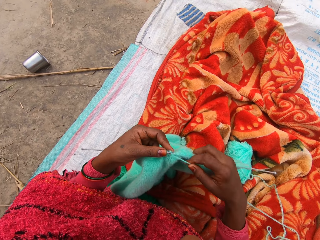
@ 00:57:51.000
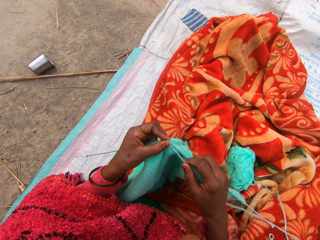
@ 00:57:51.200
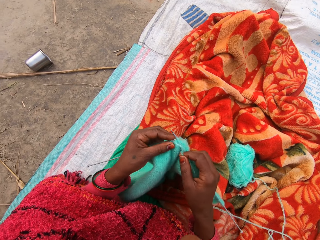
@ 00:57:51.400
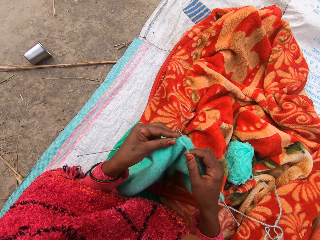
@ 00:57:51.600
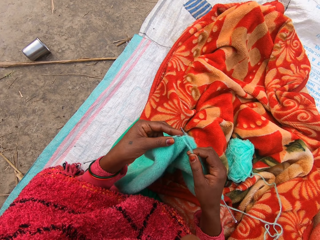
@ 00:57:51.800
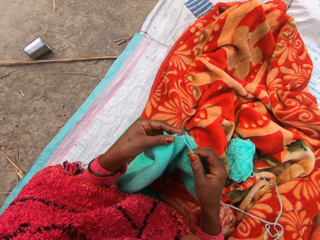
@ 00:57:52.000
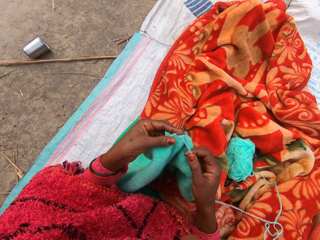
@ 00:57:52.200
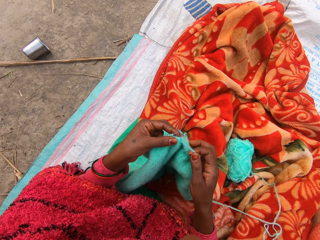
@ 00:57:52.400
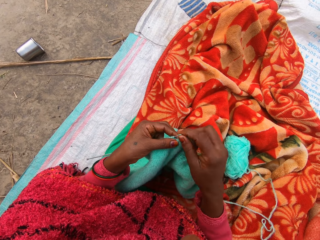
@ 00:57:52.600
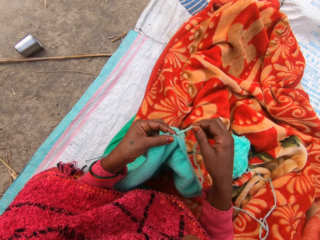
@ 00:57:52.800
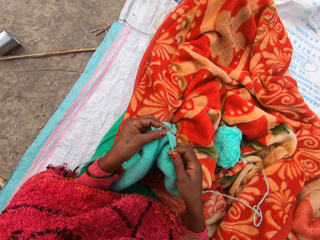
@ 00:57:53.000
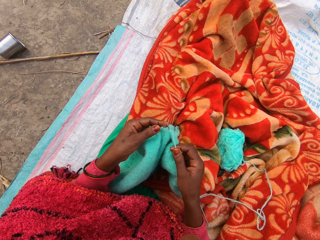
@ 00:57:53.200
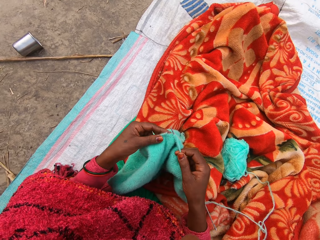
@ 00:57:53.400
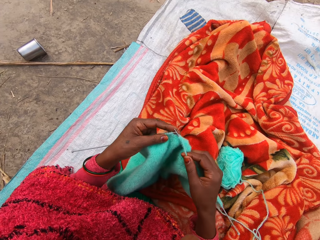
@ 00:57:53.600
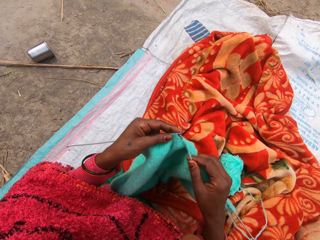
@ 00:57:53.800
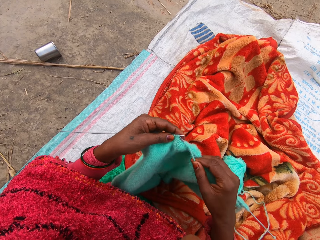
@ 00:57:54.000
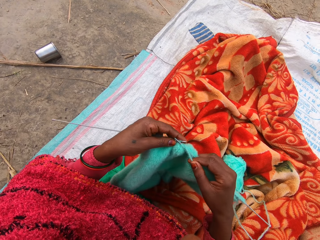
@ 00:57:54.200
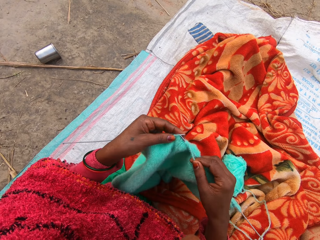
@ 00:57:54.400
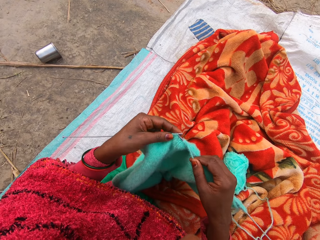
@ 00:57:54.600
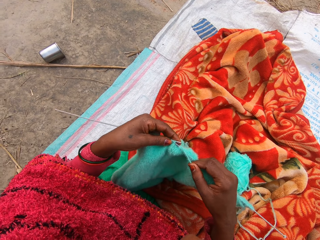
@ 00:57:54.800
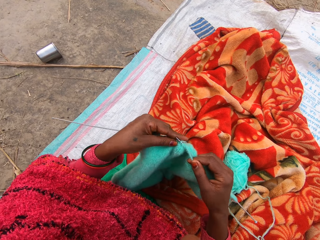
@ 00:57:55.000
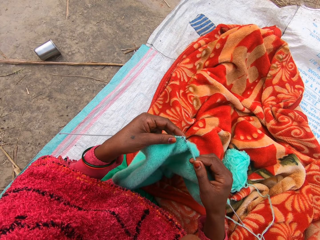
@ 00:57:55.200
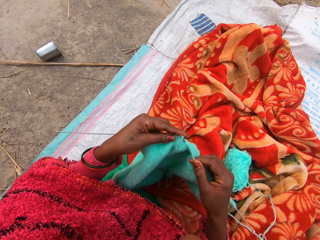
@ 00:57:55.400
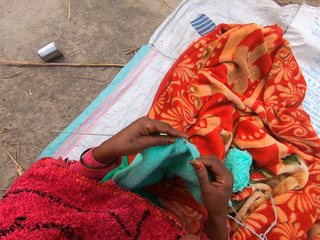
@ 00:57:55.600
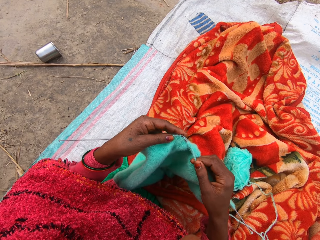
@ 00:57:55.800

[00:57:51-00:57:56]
The camera wearer continues to knit.

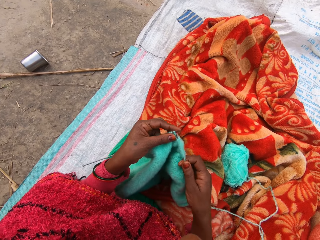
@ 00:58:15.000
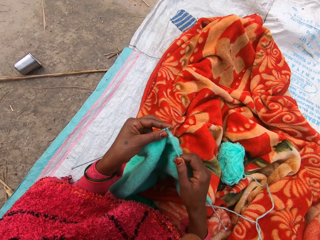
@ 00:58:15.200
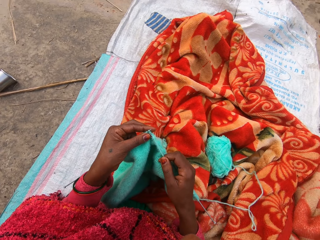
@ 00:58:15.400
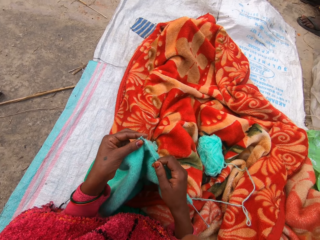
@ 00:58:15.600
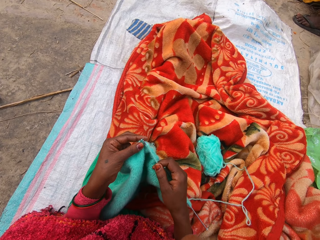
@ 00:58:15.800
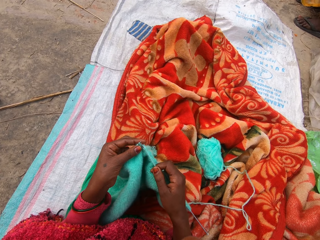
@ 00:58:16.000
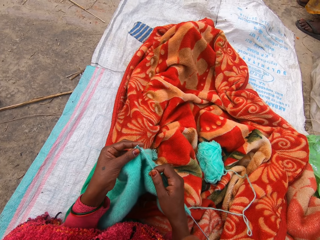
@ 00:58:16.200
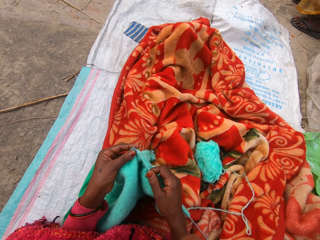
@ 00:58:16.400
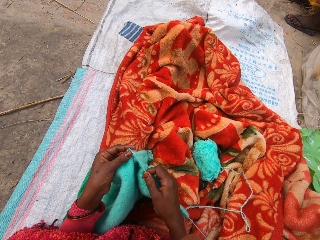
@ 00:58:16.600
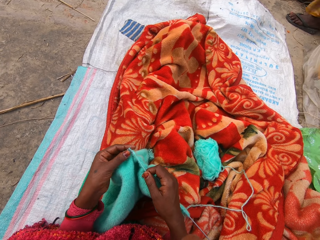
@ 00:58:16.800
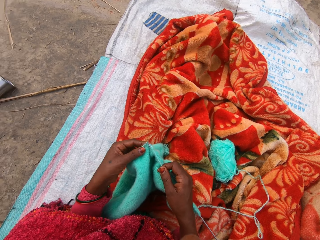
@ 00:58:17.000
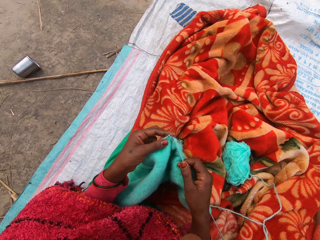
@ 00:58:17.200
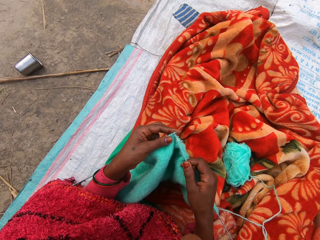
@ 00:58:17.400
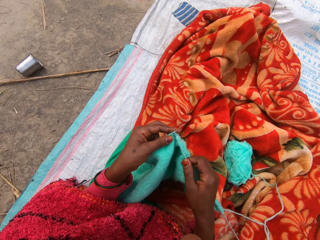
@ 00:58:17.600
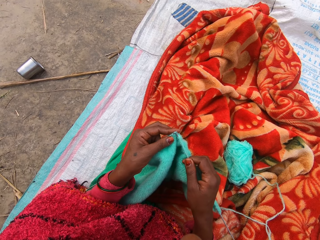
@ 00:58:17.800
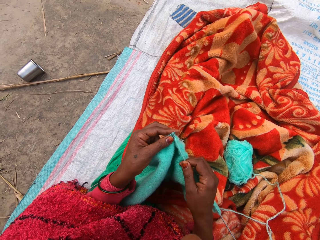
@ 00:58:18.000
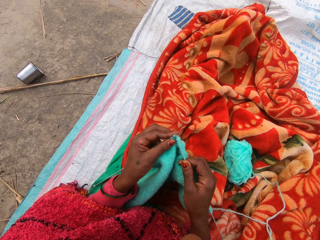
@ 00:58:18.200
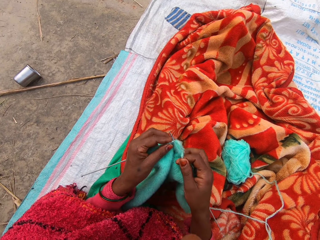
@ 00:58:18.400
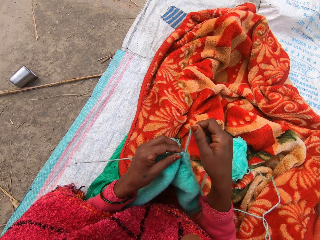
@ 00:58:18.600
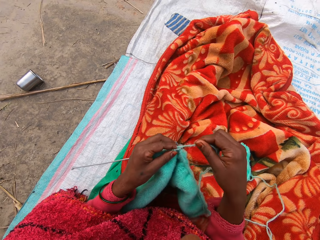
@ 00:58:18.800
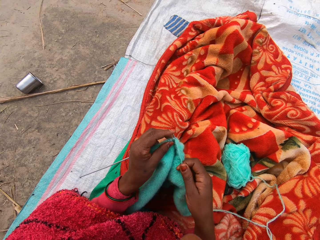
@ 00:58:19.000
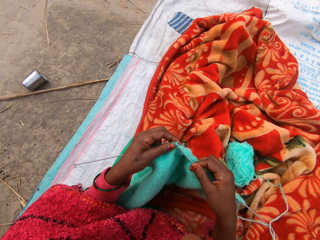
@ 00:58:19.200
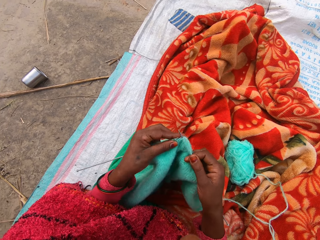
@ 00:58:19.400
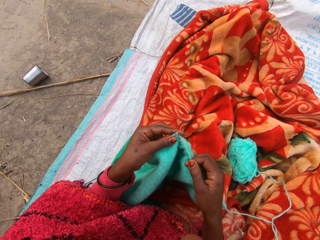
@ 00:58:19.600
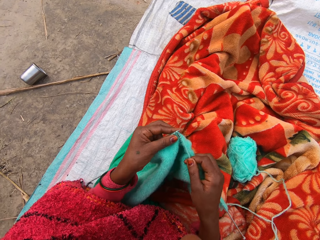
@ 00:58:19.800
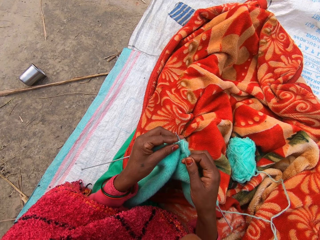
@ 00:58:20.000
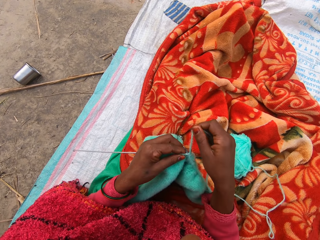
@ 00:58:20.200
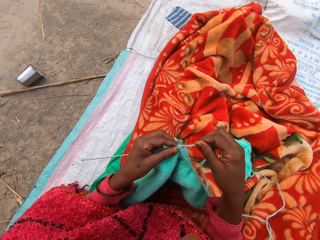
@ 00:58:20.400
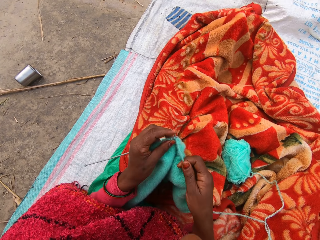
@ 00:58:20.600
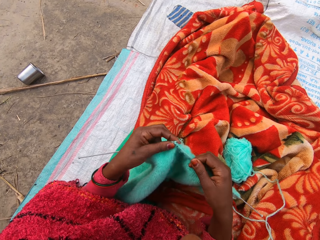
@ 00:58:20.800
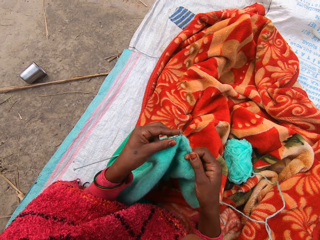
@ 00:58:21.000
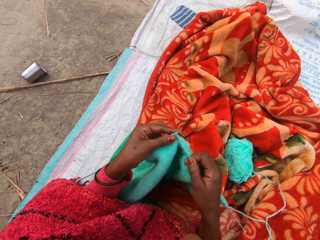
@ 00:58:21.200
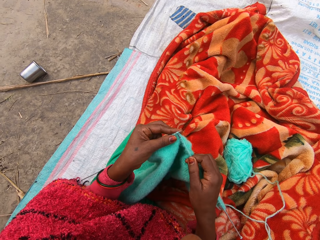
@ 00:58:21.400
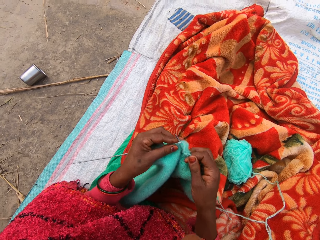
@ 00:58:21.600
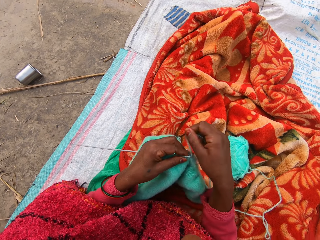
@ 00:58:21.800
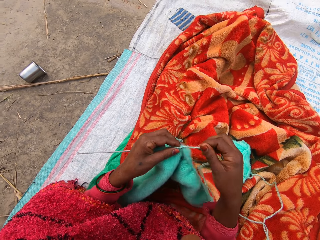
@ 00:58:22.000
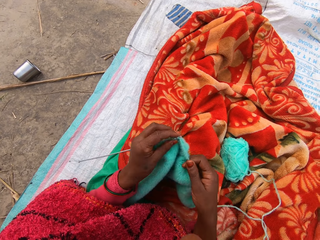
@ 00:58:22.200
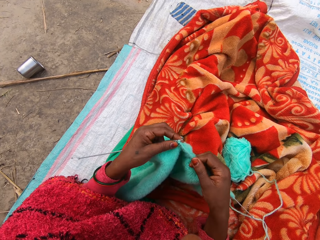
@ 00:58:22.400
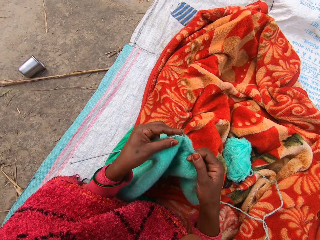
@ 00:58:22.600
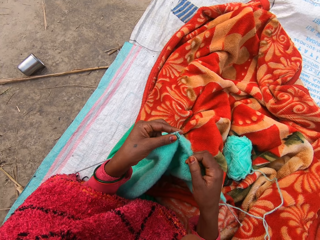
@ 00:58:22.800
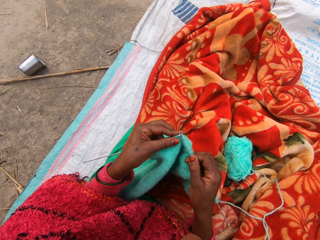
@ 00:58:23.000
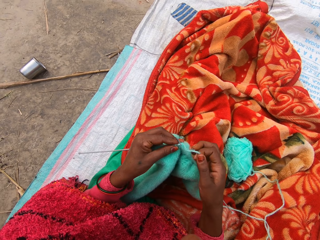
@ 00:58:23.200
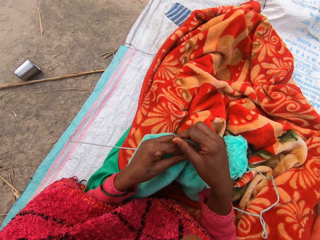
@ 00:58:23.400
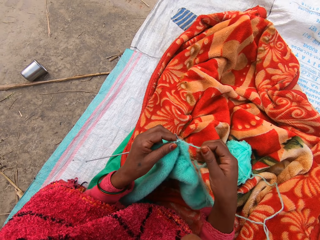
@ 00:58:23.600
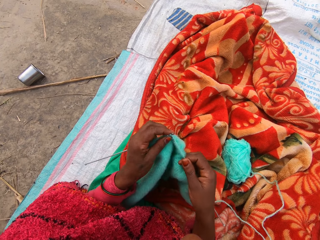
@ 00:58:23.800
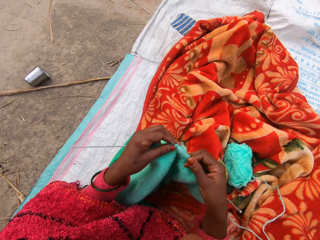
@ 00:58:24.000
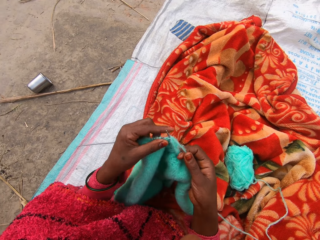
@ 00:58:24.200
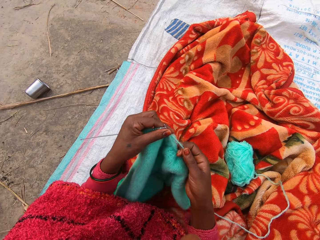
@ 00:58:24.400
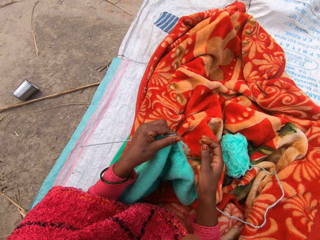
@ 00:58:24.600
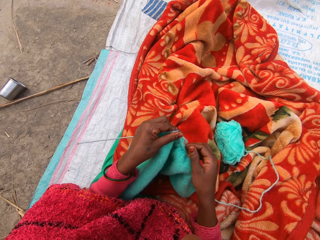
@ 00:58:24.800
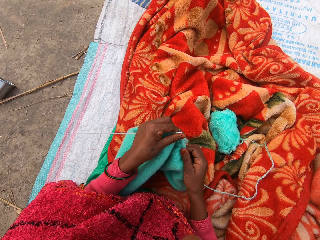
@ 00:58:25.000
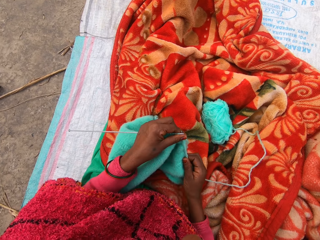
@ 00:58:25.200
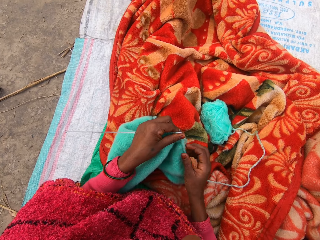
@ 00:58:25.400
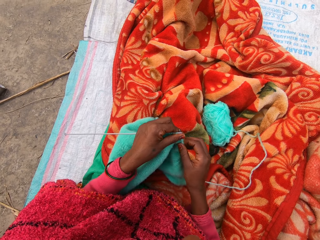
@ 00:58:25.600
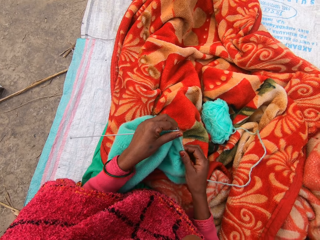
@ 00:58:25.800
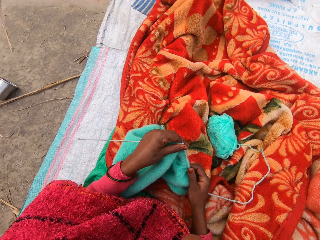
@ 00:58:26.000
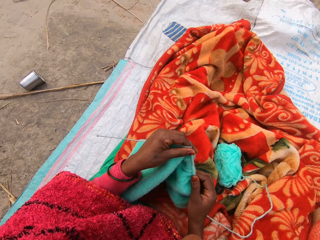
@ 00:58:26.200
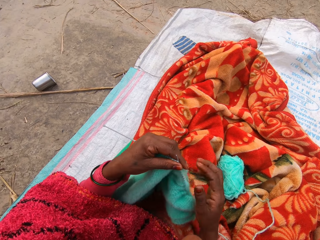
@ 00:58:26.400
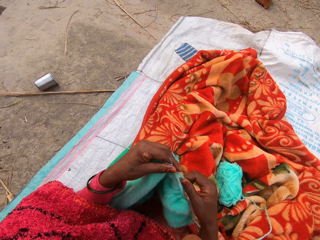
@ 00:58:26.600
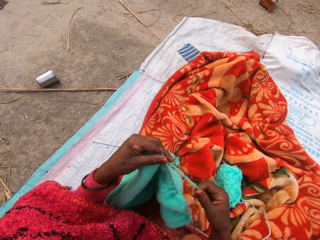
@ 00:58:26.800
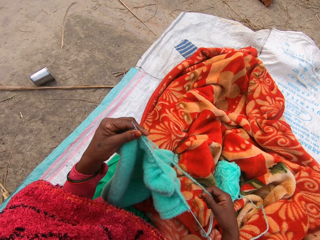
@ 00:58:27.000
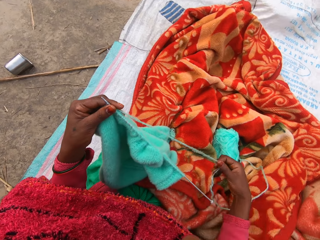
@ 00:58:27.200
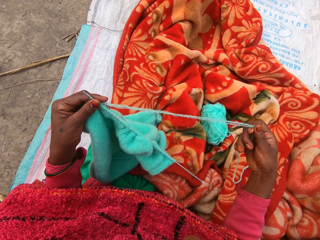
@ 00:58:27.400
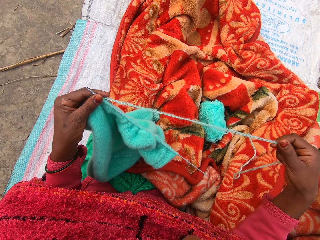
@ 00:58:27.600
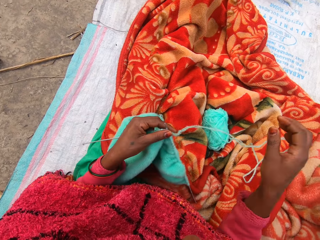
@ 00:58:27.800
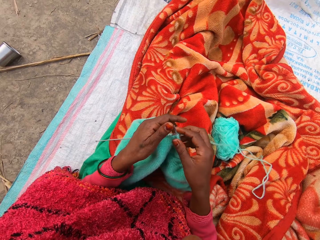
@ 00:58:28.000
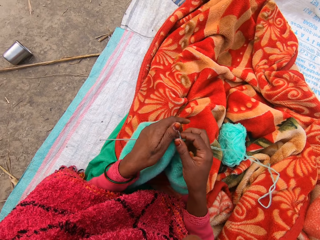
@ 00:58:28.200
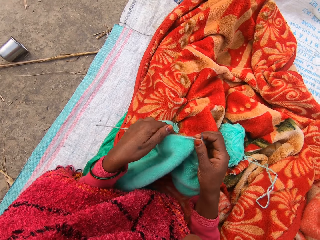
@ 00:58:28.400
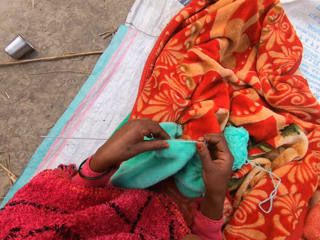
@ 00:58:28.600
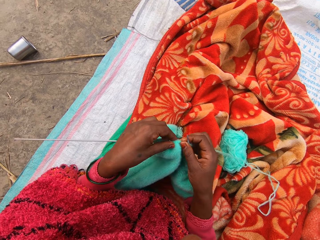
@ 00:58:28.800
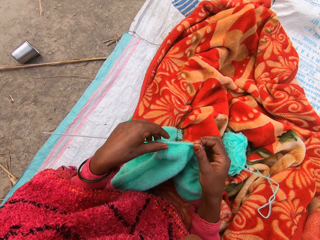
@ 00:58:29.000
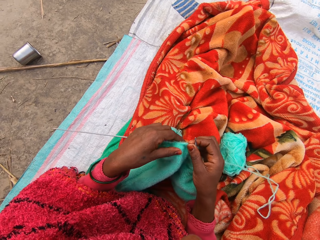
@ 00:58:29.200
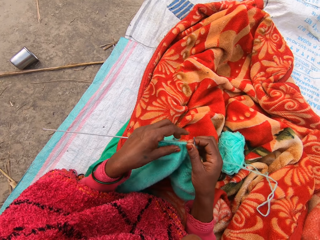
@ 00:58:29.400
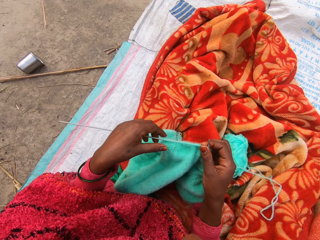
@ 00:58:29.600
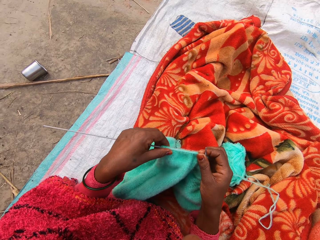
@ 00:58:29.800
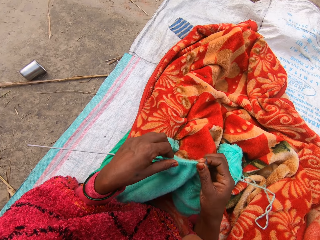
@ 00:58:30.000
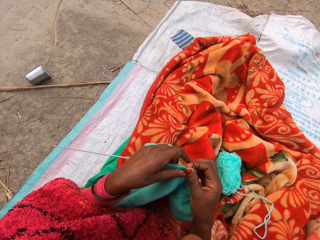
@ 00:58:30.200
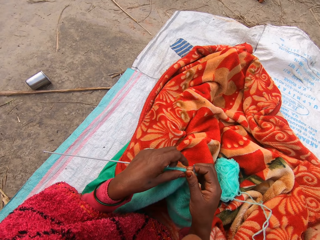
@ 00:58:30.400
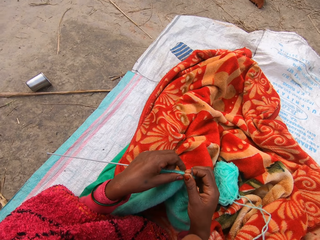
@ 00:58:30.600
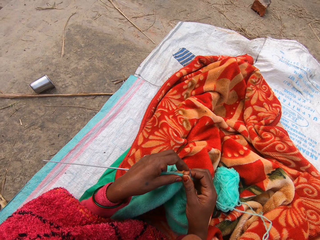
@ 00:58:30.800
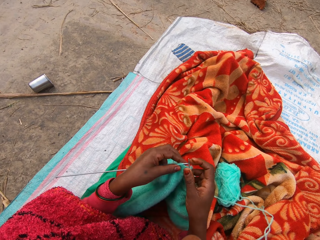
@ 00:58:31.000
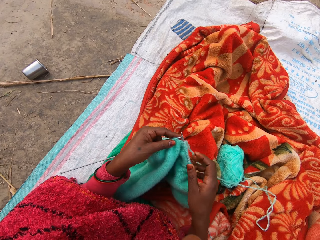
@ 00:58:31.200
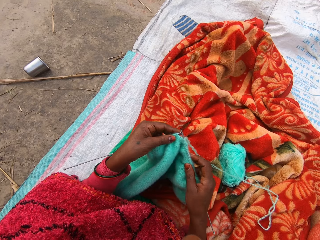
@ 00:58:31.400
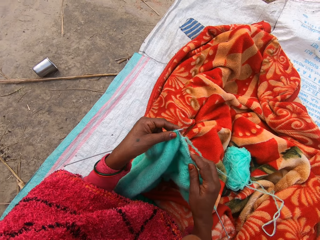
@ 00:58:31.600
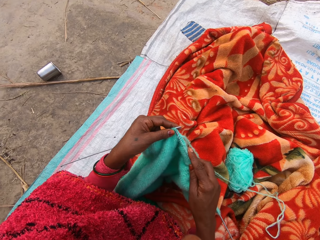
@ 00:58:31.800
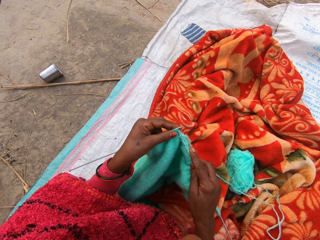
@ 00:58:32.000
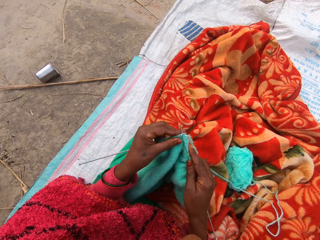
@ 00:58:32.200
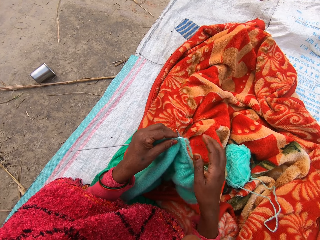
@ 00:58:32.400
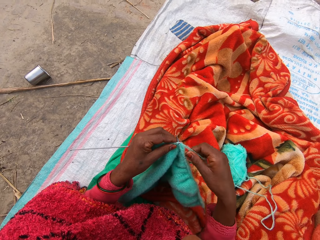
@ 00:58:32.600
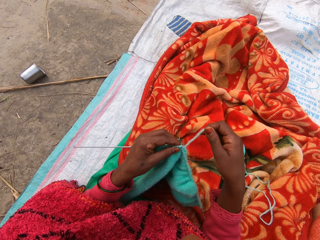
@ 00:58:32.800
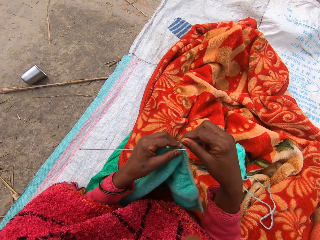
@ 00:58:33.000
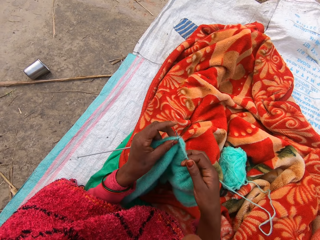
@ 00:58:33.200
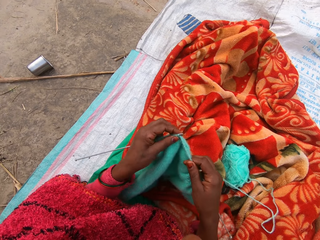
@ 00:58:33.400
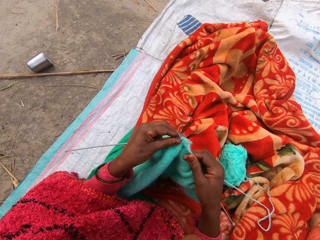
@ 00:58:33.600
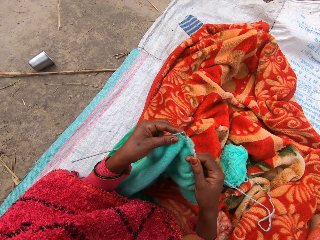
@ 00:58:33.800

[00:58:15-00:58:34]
The camera wearer moves legs in the blanket. They knit a crochet. They stretch the crochet. They pull the thread. They knit the crochet.
